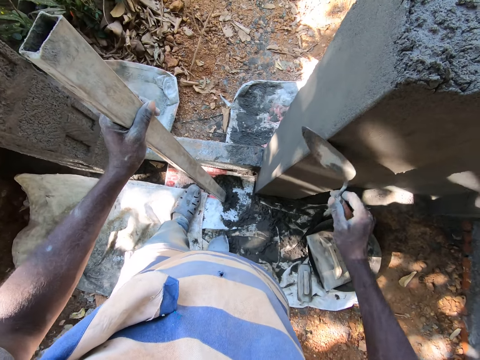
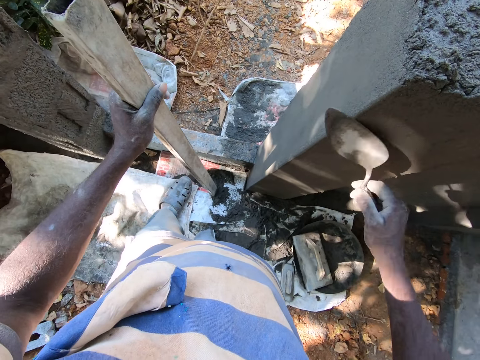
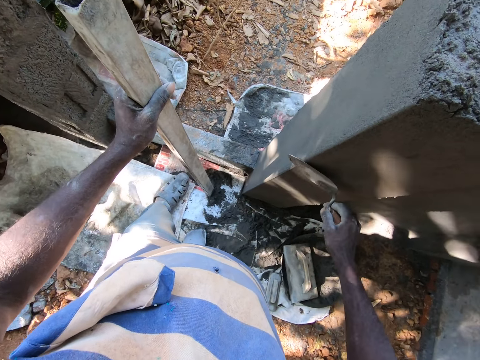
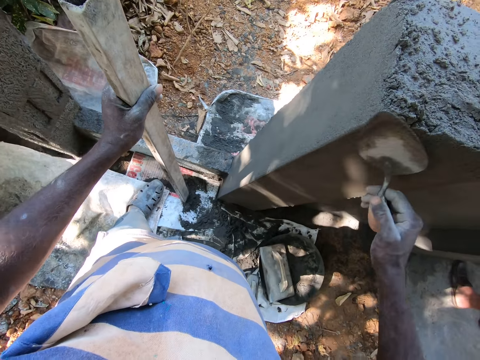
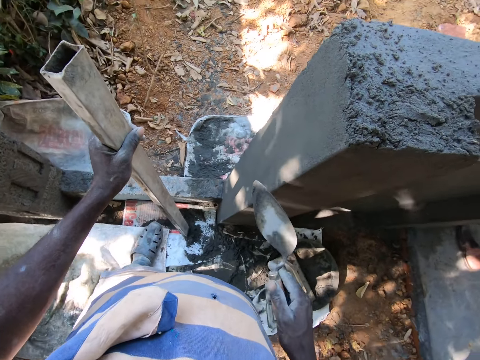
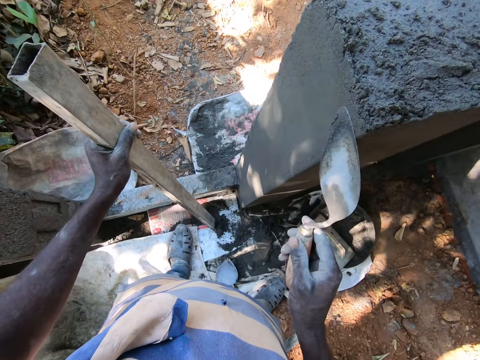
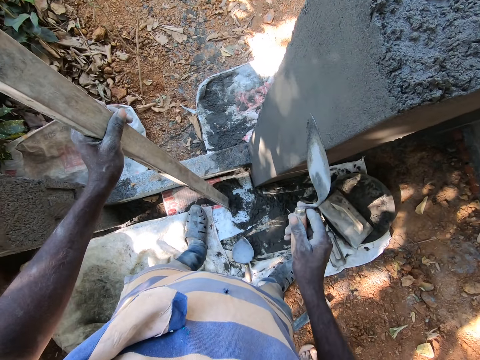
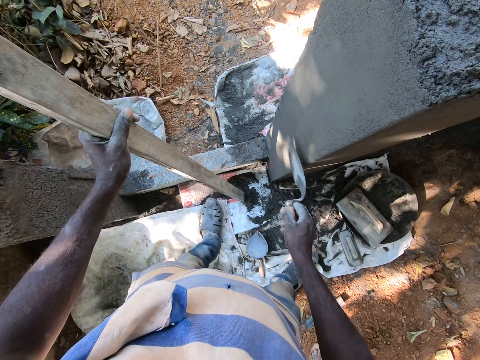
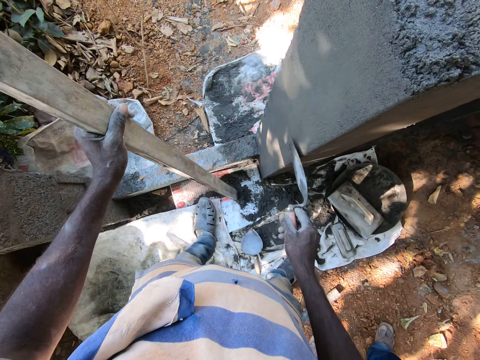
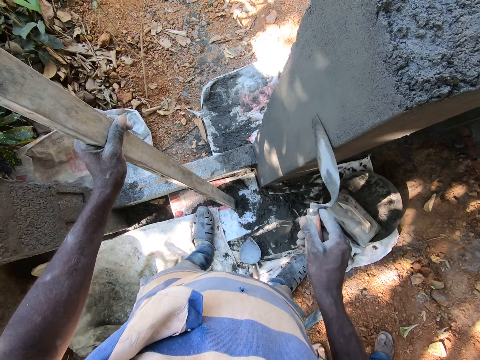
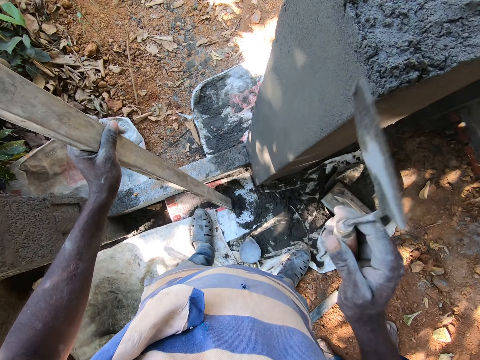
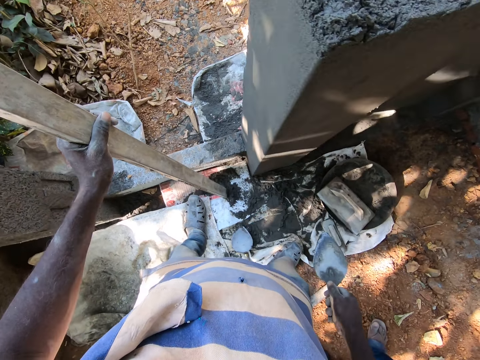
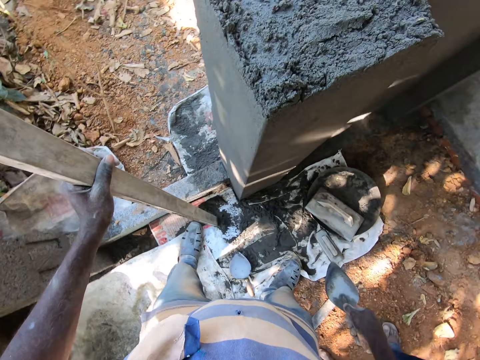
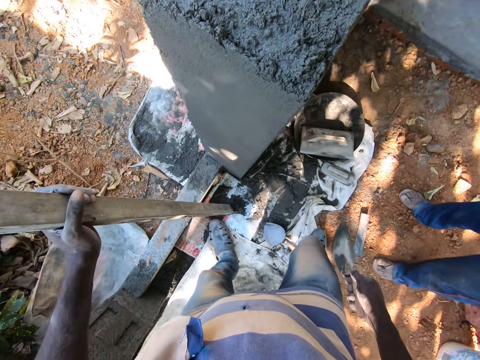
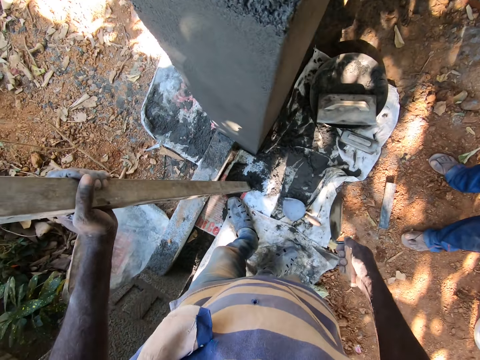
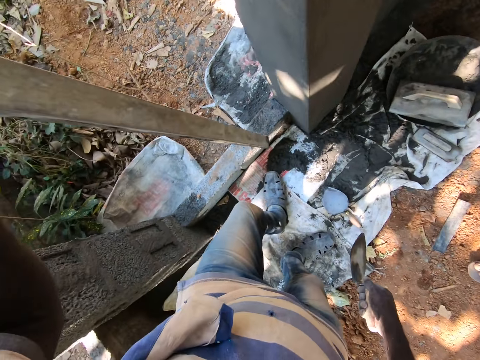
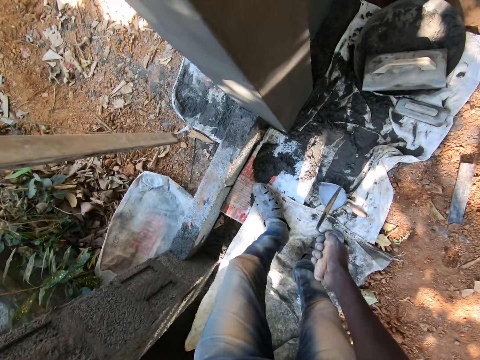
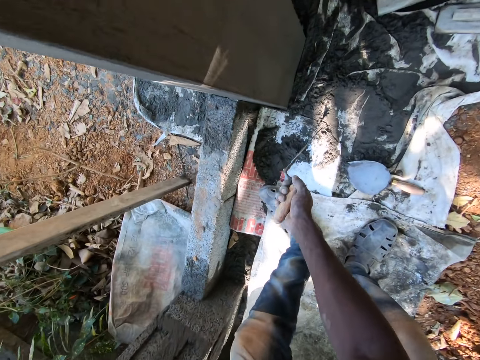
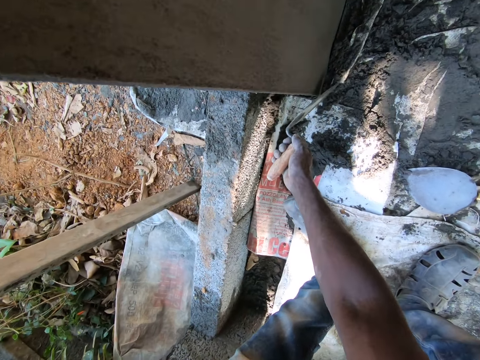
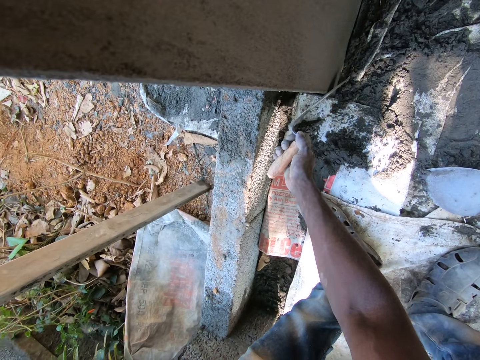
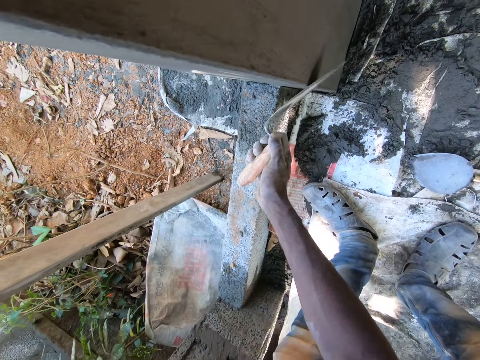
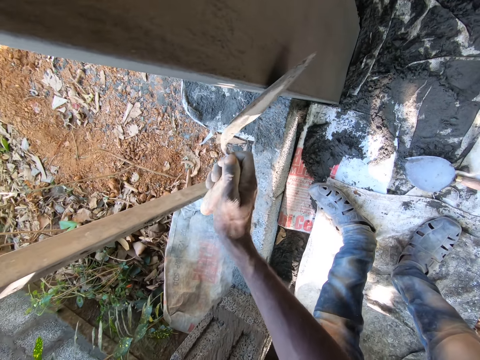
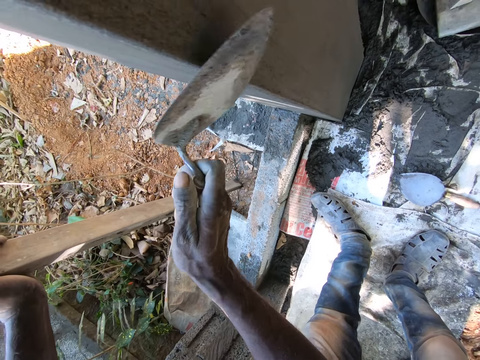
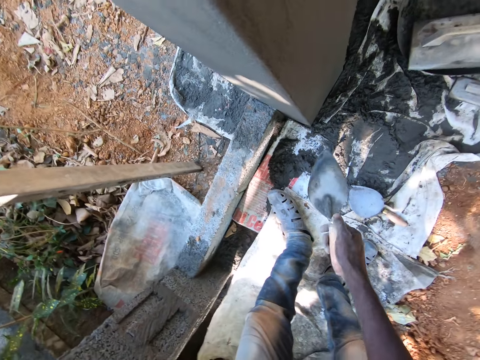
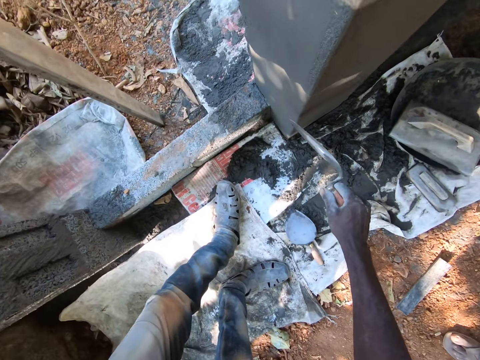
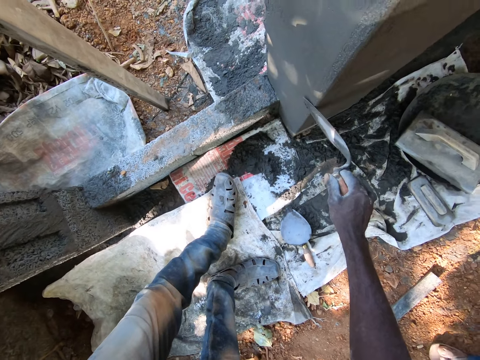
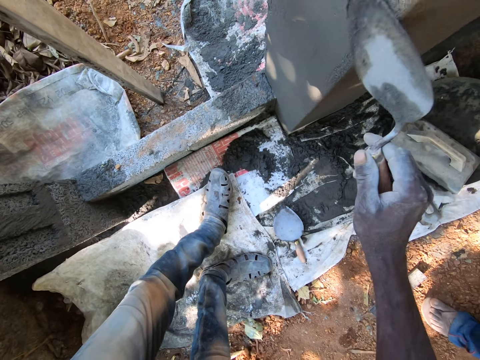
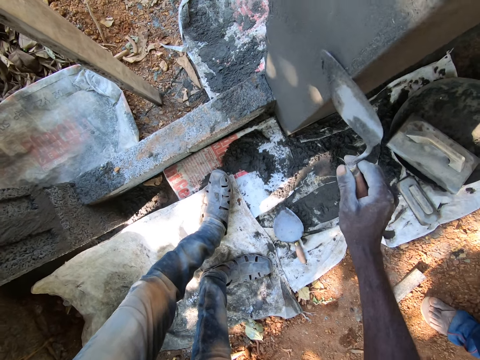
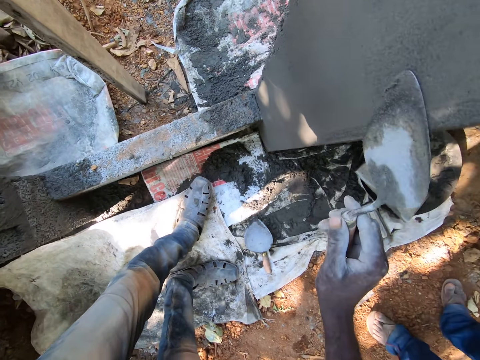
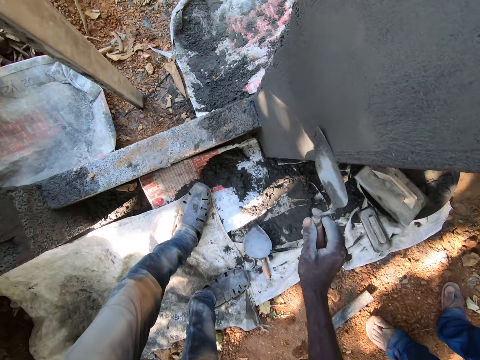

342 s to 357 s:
The camera wearer removes a trowel from the column. They smoothen the column with the trowel.

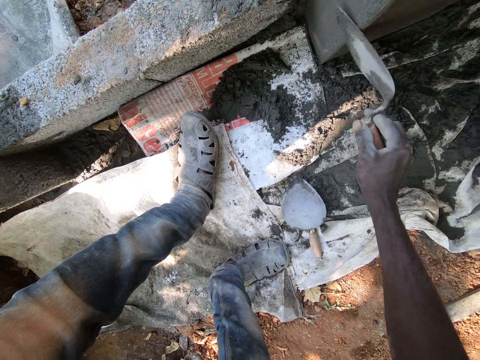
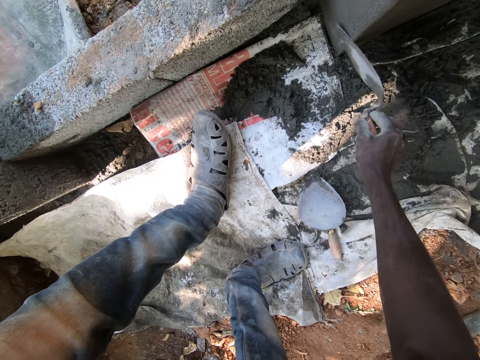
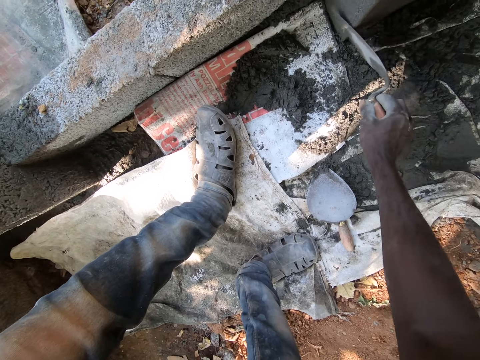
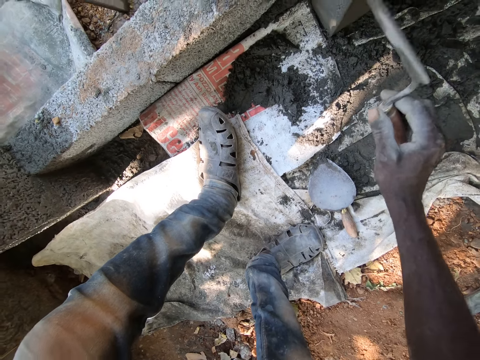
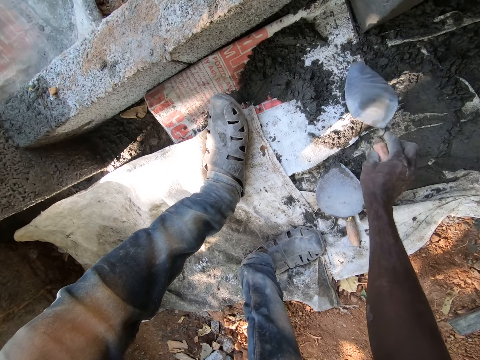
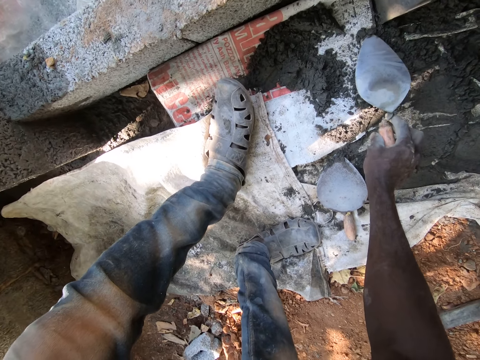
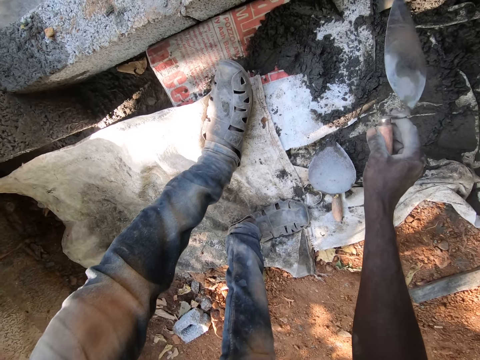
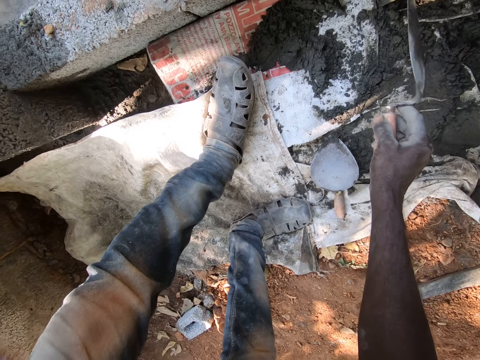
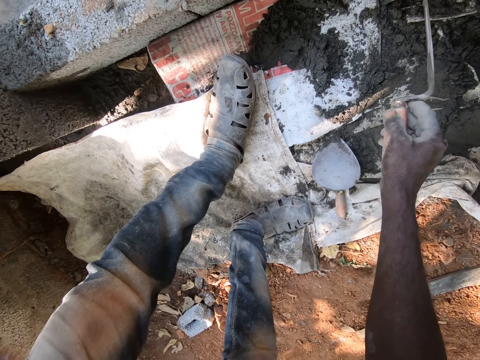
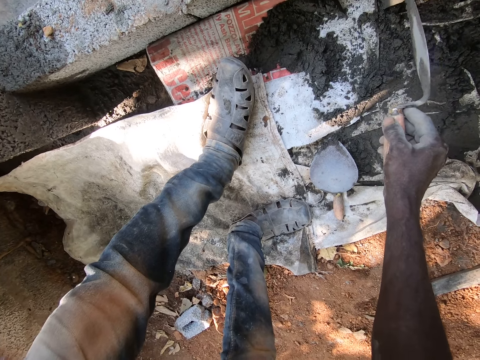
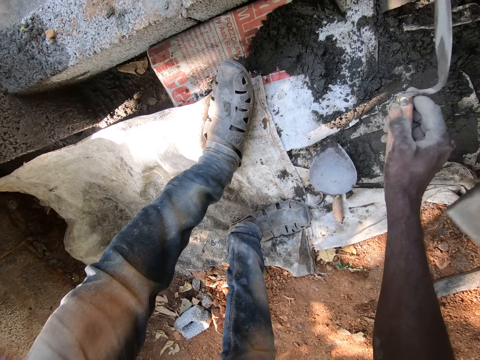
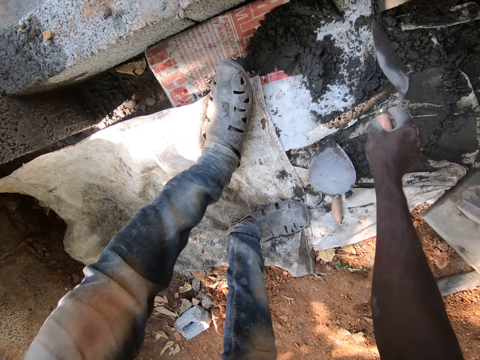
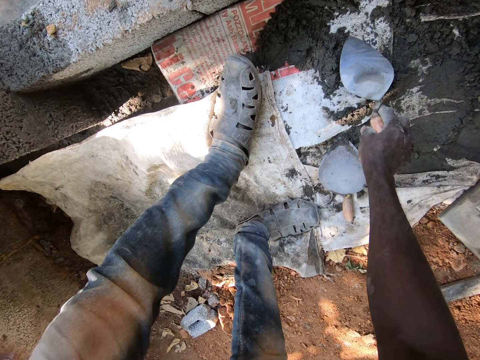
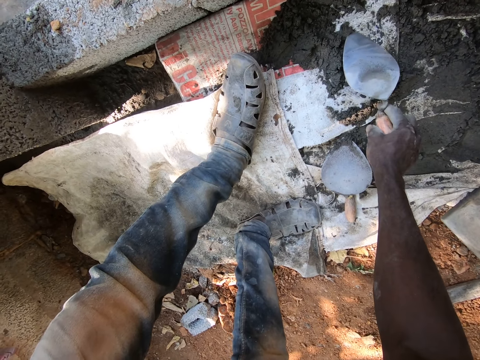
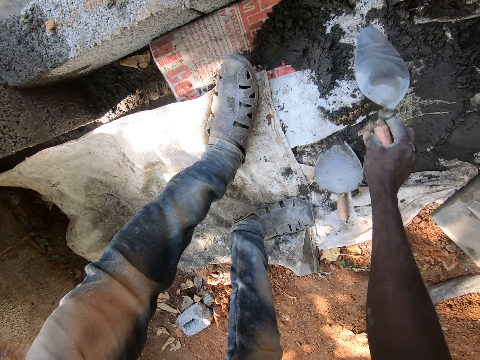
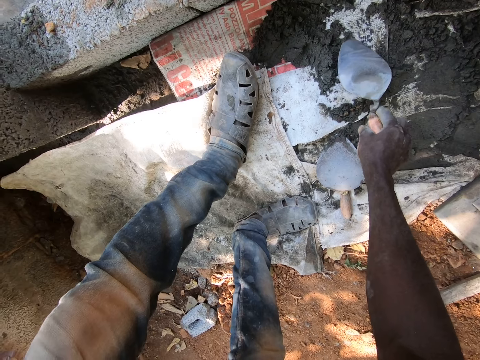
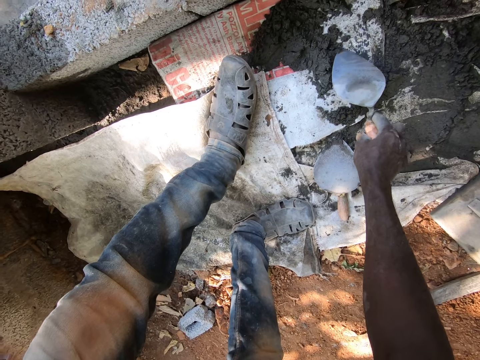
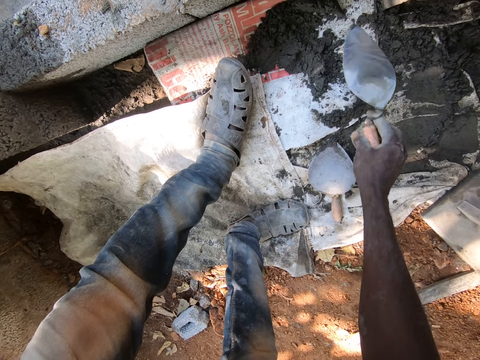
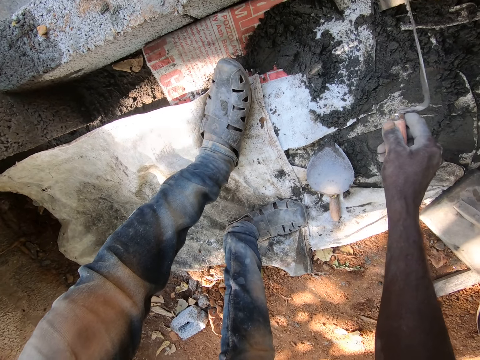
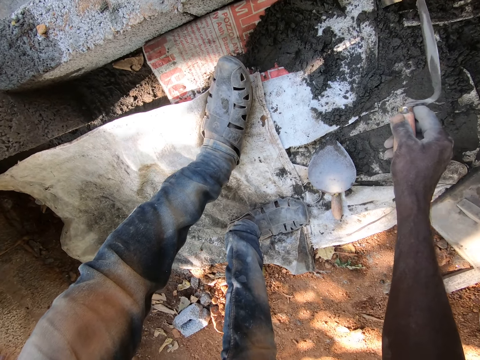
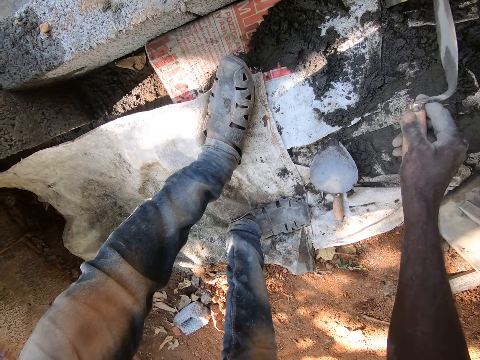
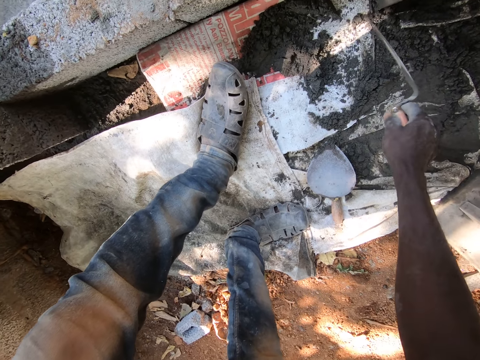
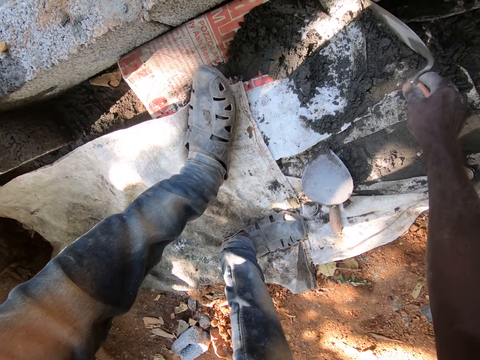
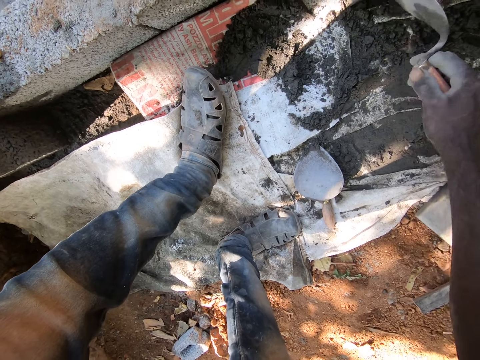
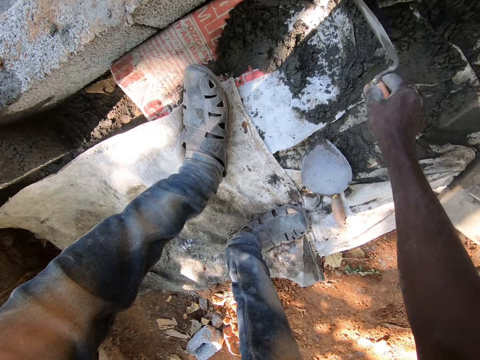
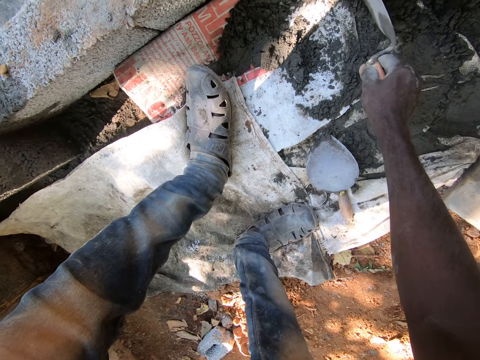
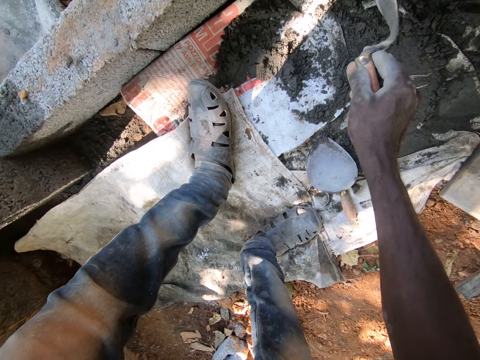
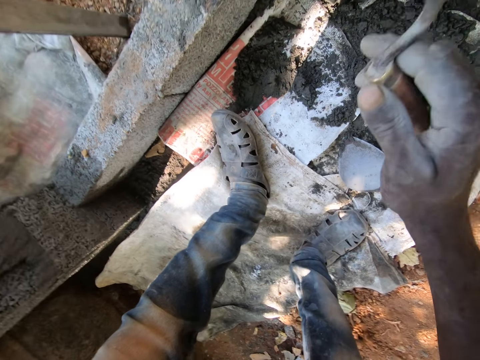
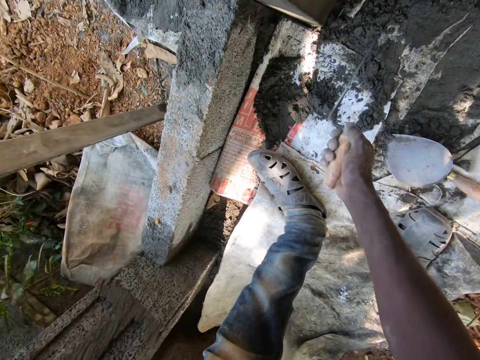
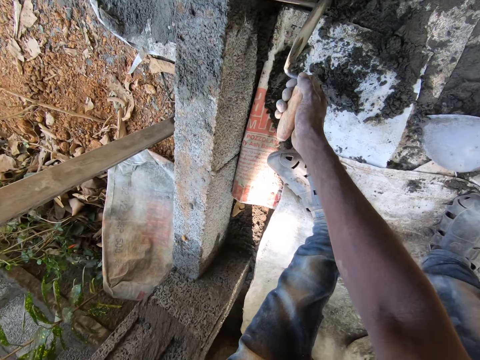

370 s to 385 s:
The camera wearer packs some concrete from the ground with the steel hand trowel in his right hand. He plasters the concrete on the steel hand trowel into the wall with his right hand. He packs some concrete from the ground with the steel hand trowel in his right hand. He plasters the concrete on the steel hand trowel into the wall with his right hand. He smoothens the wall with the steel hand trowel in his right hand.
